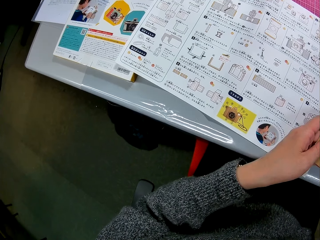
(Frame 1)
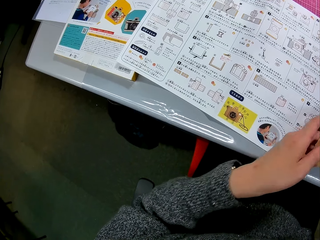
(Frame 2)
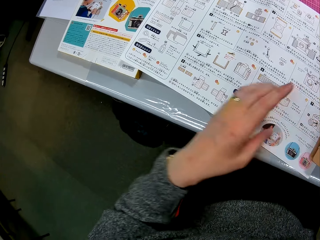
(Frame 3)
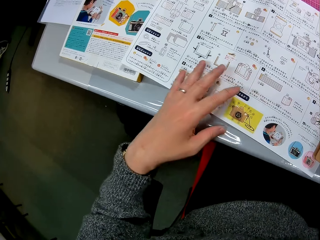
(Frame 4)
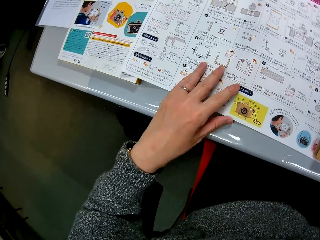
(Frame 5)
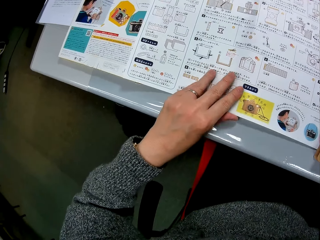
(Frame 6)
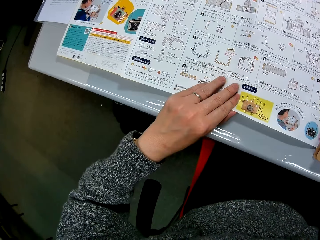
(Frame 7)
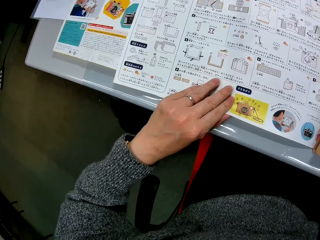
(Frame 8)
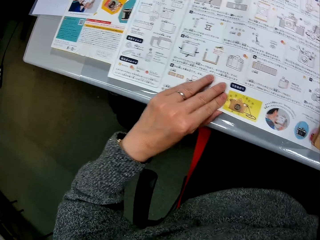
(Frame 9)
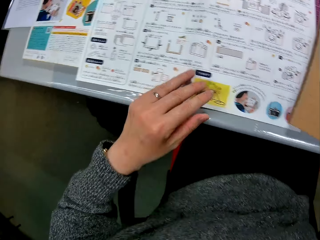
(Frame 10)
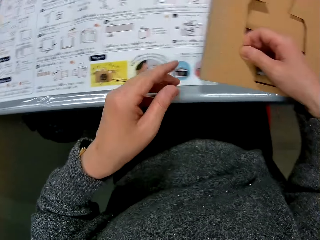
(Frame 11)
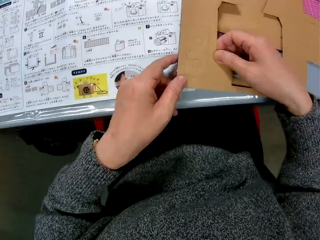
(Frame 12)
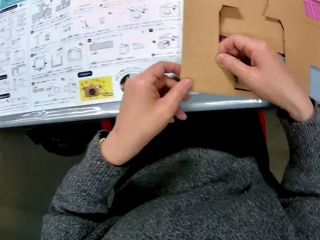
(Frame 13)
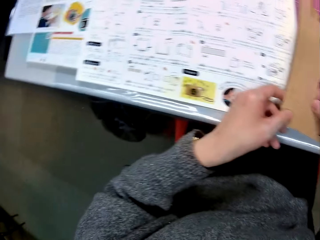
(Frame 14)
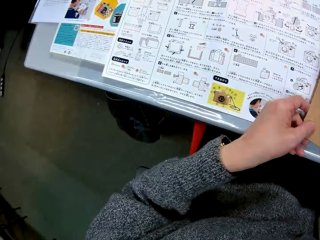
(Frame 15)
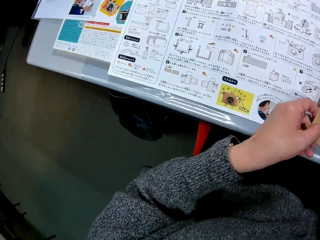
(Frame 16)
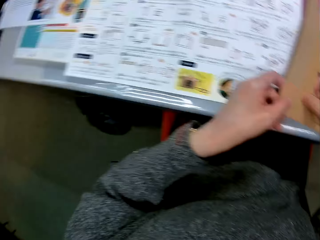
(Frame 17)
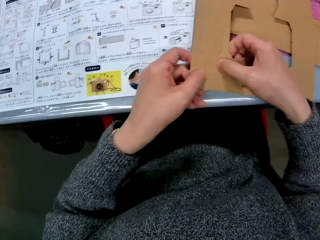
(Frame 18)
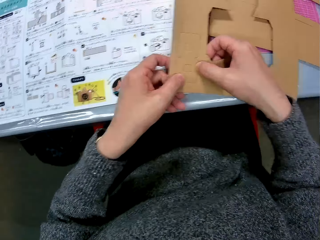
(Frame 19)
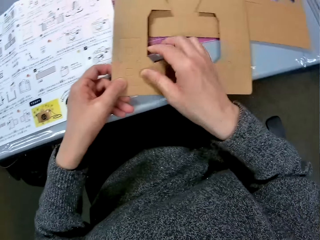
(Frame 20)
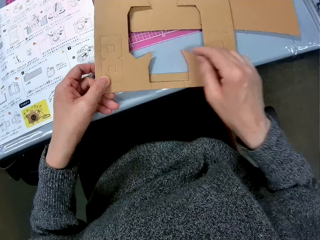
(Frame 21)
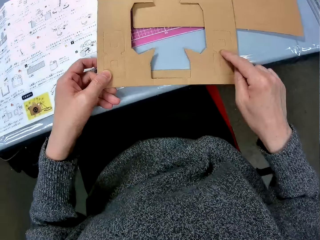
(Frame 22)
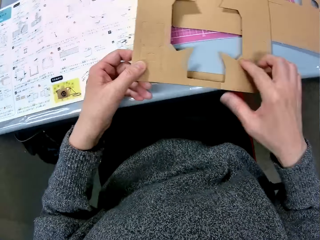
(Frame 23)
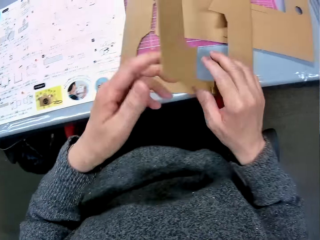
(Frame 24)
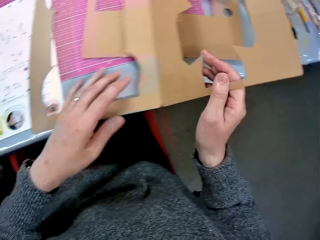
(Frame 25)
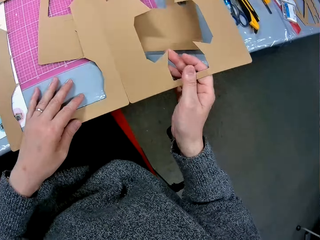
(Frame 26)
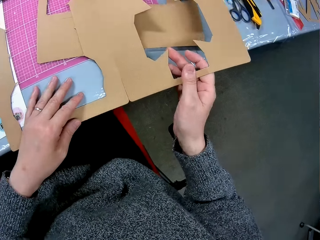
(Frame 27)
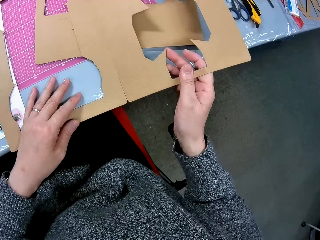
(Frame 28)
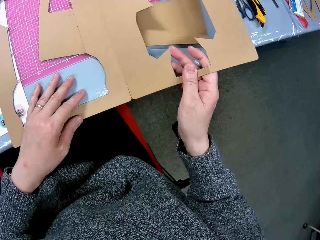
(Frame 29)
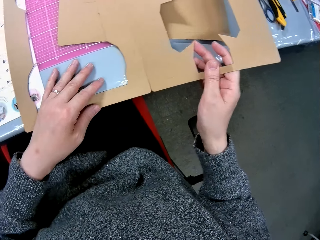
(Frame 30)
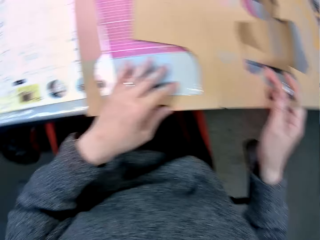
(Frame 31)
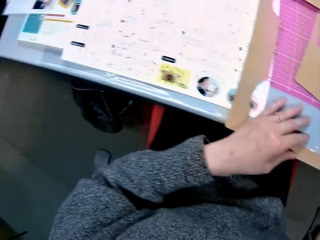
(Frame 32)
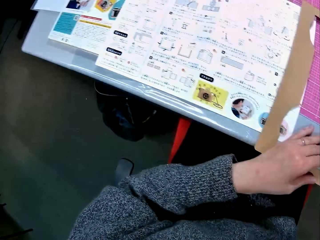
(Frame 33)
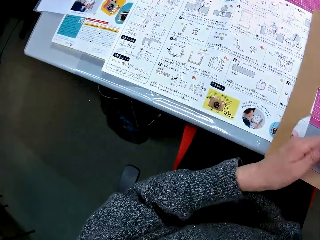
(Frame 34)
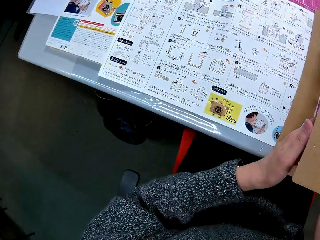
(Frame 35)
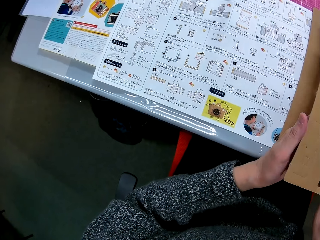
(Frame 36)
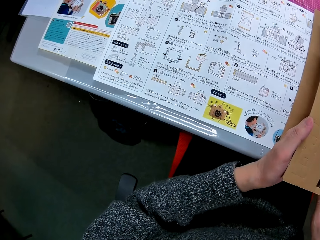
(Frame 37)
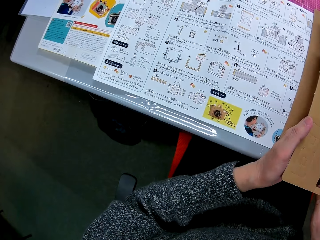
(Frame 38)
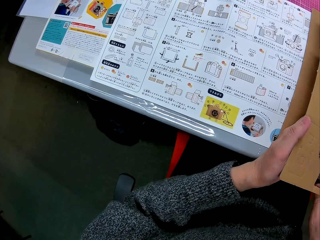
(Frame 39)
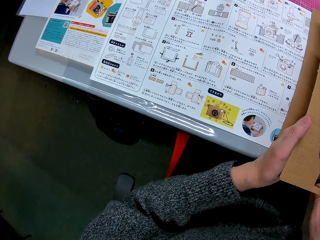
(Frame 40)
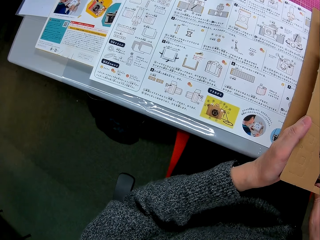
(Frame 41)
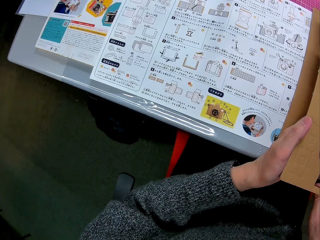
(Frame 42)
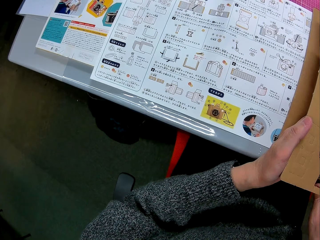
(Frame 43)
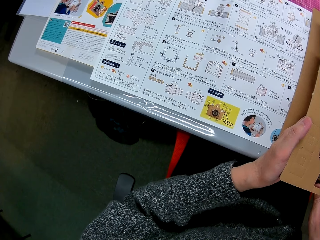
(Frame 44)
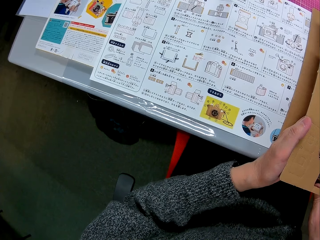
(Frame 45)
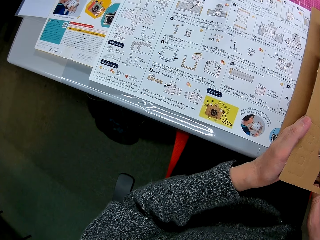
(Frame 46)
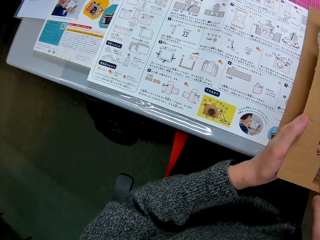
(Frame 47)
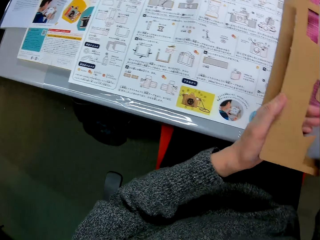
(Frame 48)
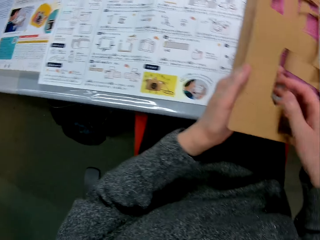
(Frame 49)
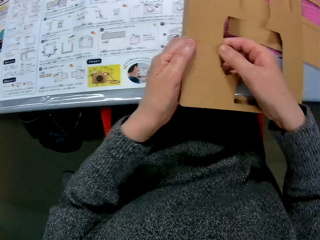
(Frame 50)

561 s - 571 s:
The camera wearer adjusts the manual with her left hand. She looks at the manual on the table. She looks at the cardboard, unfolds the cardboard and adjusts the cardboard with both hands. She looks at the manual on the table again.

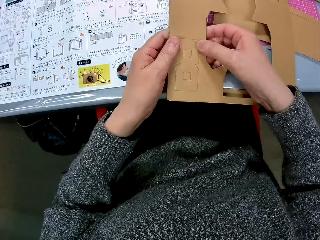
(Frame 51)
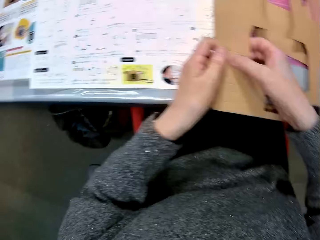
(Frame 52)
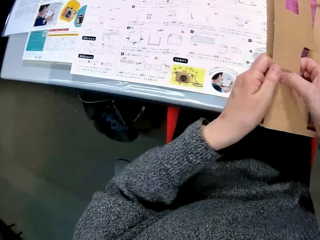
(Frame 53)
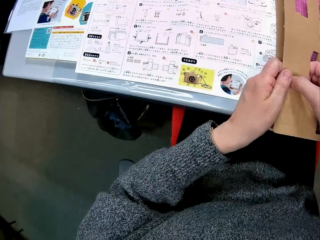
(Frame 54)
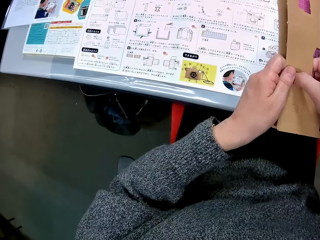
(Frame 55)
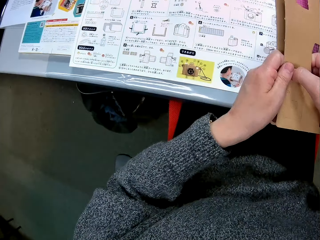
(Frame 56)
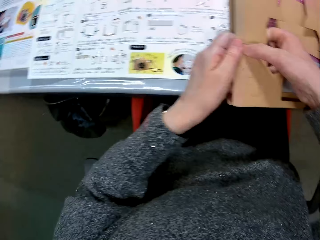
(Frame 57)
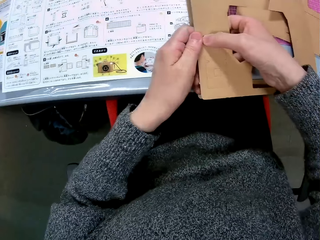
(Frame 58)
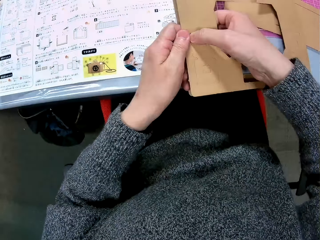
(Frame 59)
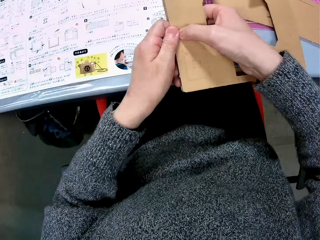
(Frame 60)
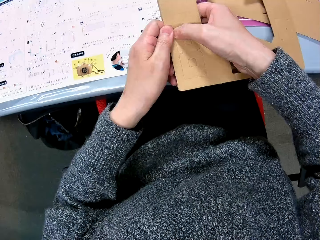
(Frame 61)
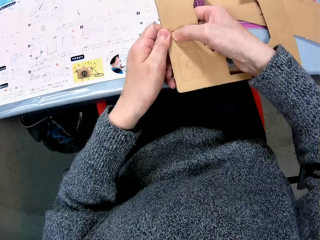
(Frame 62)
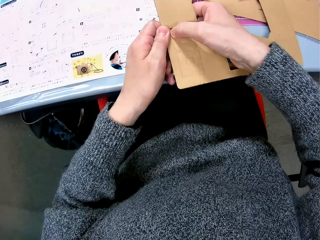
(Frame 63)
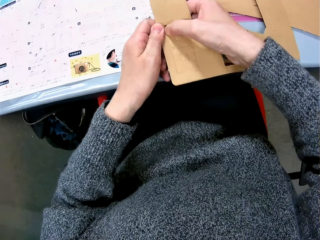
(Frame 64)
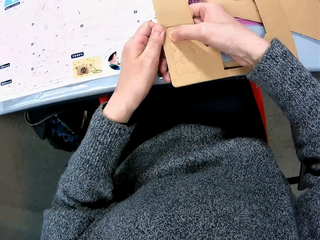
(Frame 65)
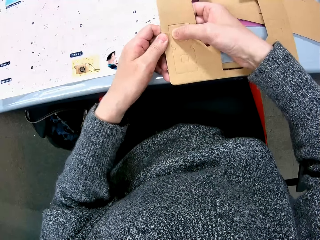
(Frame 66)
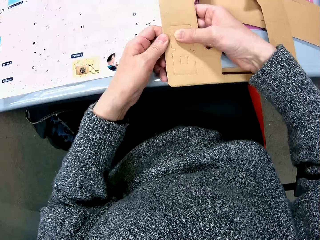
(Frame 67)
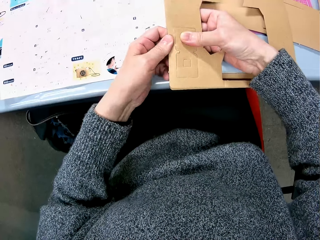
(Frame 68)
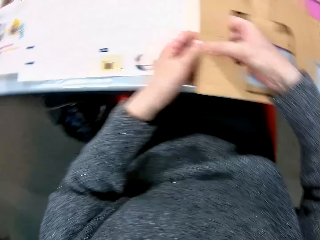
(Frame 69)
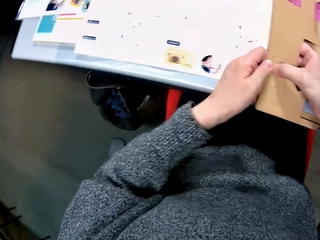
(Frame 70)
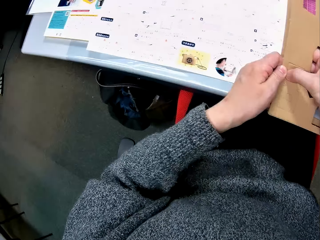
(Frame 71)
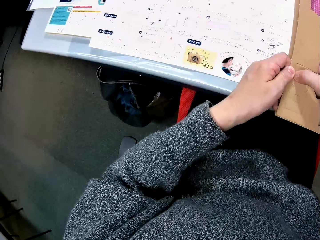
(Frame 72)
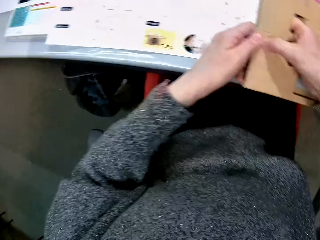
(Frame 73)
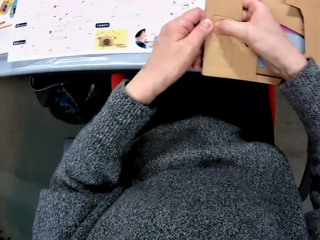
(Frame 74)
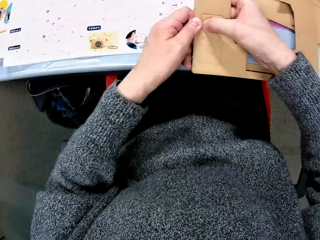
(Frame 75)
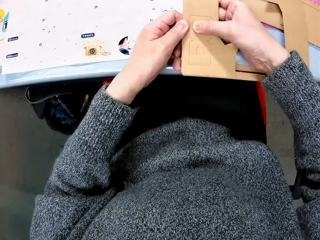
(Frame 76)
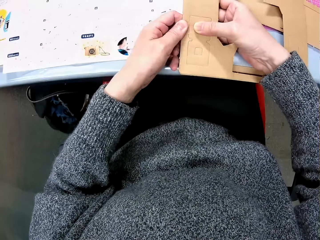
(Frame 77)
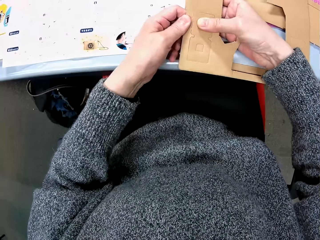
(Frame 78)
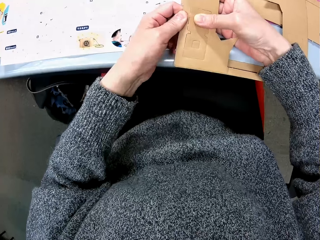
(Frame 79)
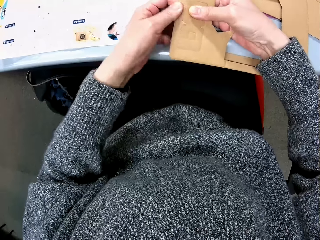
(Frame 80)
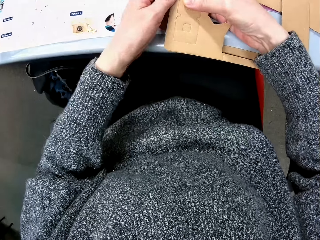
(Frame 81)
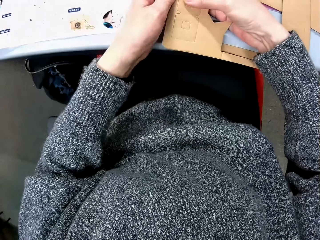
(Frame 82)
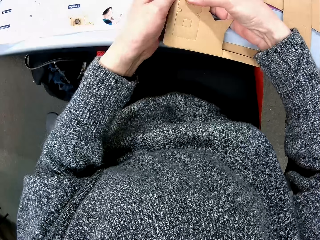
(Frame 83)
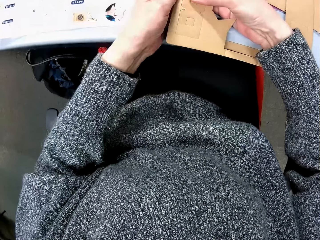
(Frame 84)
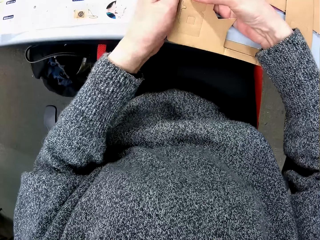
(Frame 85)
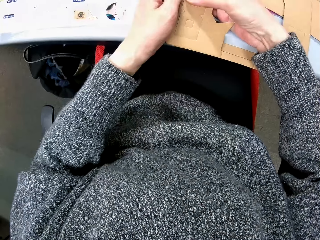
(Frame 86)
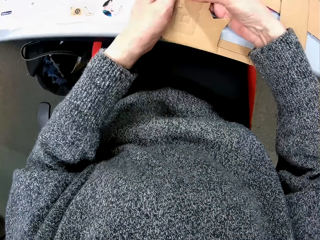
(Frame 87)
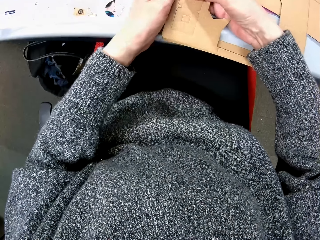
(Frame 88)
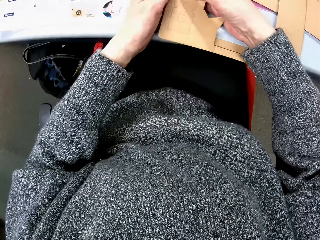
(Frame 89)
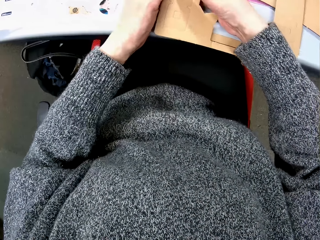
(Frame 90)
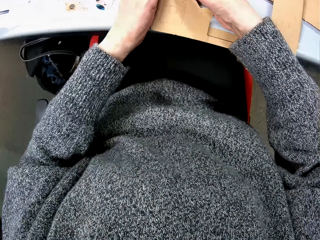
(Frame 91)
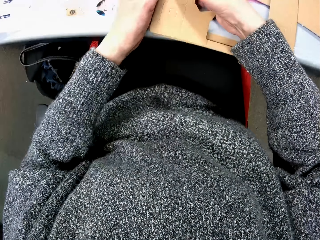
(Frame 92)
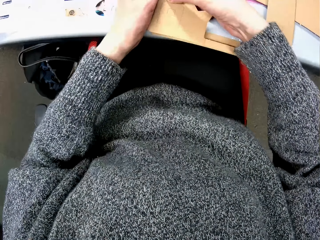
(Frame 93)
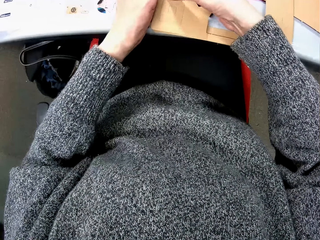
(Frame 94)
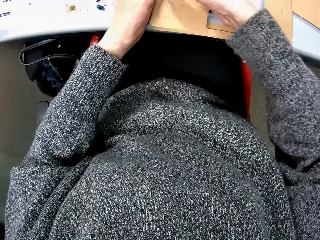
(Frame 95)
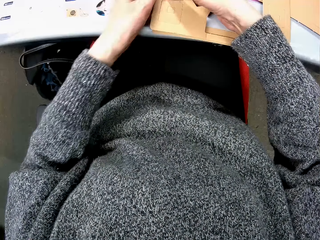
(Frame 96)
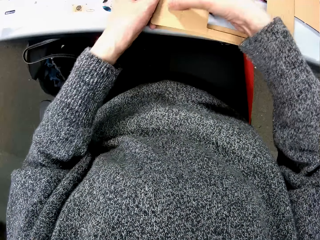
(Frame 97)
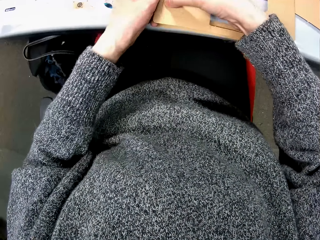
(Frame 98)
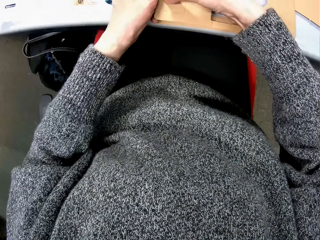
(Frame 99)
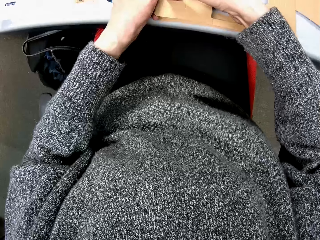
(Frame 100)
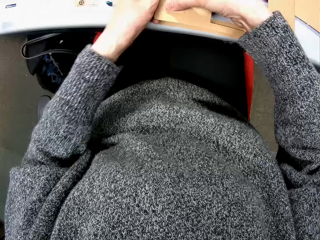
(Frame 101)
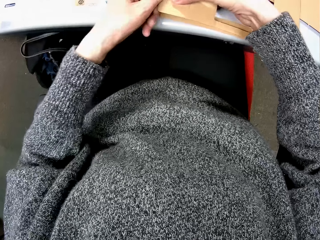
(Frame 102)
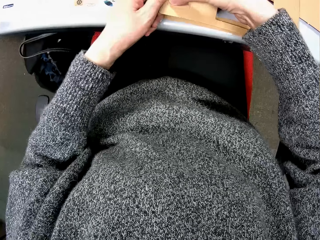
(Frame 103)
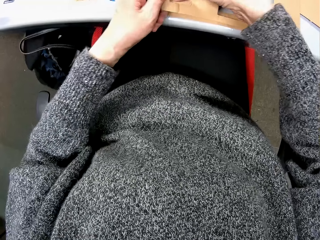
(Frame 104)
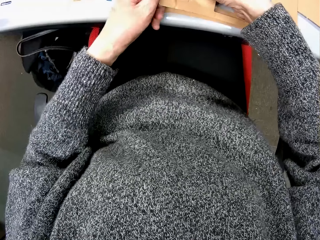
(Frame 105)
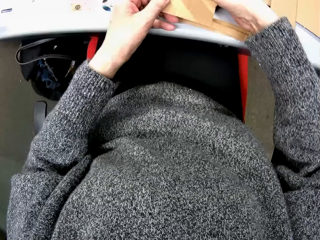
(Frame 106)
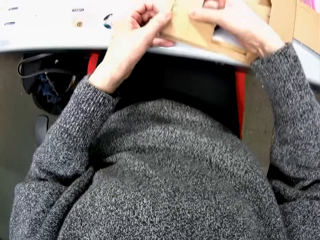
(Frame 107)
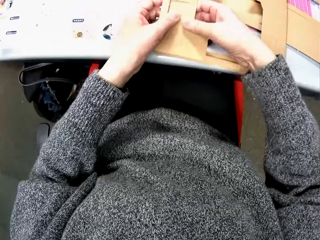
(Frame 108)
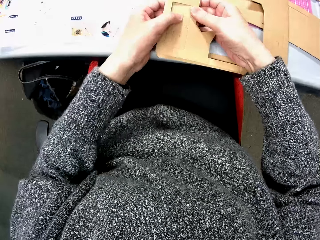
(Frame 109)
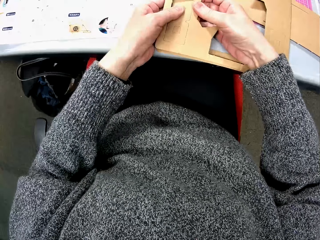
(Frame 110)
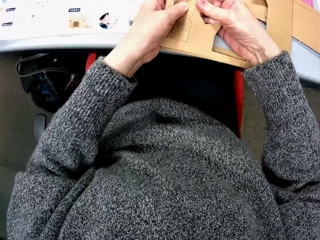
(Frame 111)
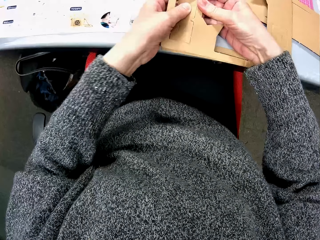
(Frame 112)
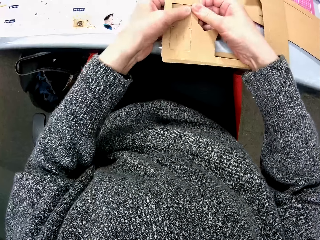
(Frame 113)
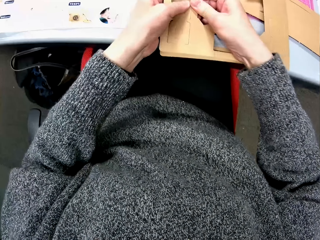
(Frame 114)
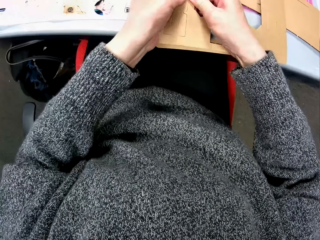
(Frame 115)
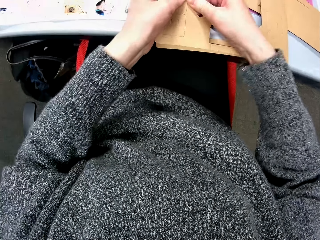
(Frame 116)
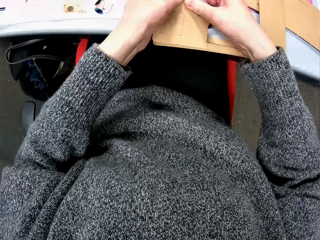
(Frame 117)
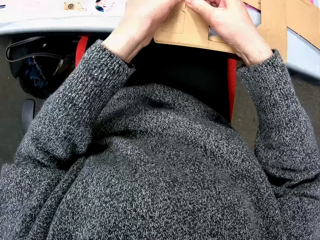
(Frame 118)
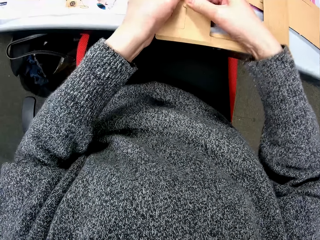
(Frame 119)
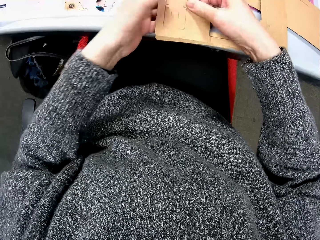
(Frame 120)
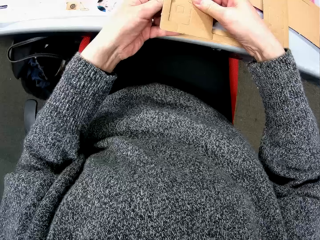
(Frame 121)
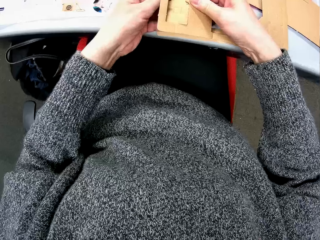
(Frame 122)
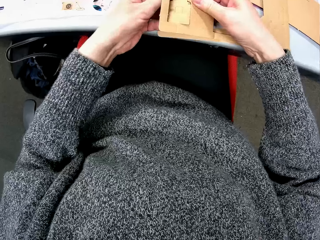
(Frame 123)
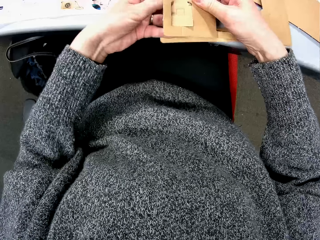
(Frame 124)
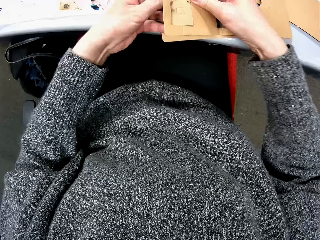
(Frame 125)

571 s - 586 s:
The camera wearer removes the piece of cardboard. She adjusts the cardboard with both hands. She reads the manual. She removes the piece of cardboard. She cuts out another piece of cardboard with her hands.
